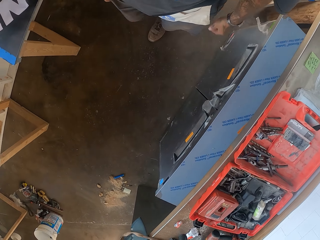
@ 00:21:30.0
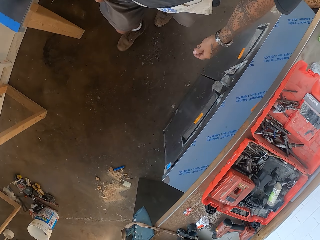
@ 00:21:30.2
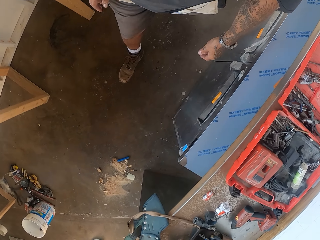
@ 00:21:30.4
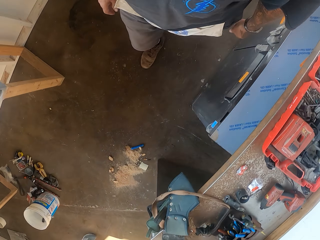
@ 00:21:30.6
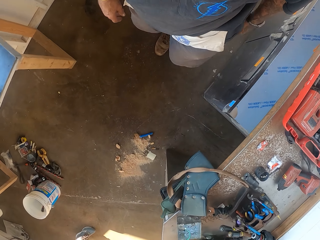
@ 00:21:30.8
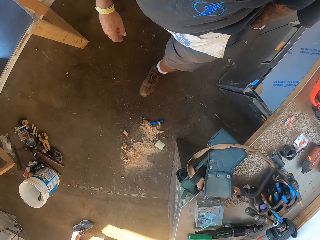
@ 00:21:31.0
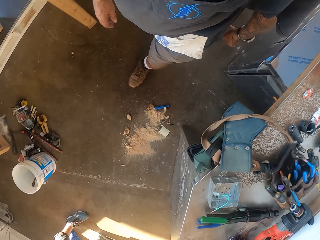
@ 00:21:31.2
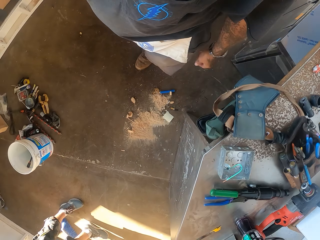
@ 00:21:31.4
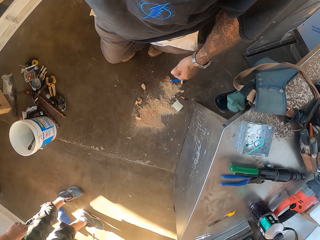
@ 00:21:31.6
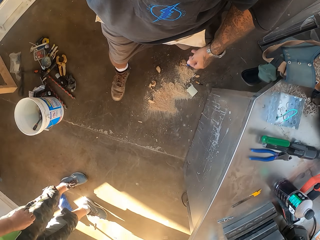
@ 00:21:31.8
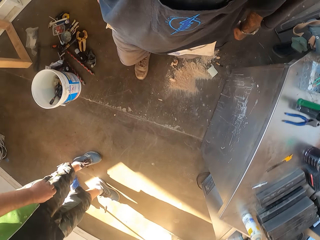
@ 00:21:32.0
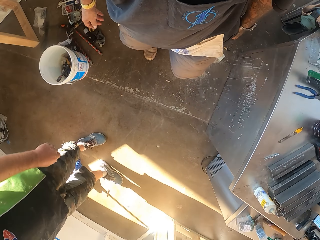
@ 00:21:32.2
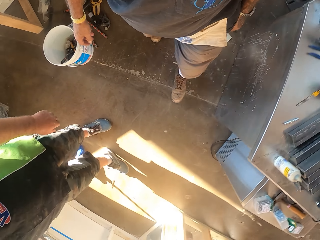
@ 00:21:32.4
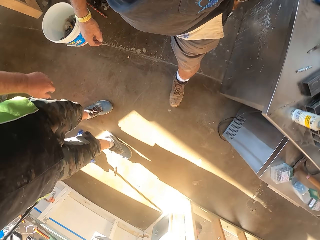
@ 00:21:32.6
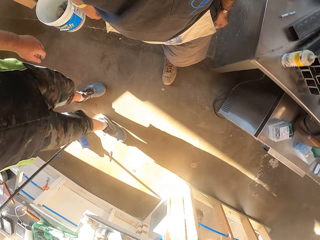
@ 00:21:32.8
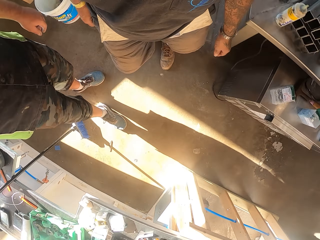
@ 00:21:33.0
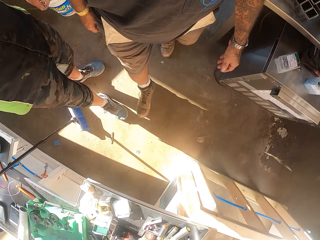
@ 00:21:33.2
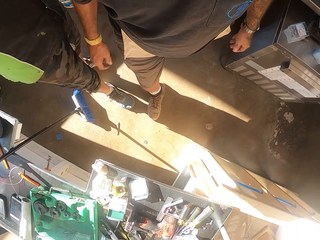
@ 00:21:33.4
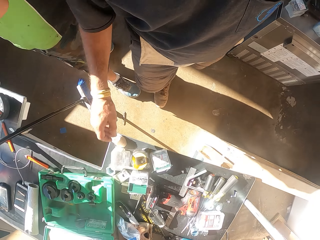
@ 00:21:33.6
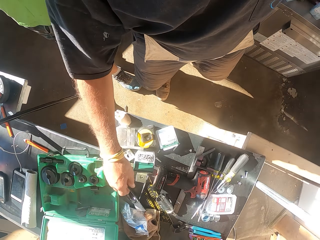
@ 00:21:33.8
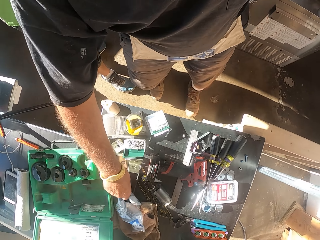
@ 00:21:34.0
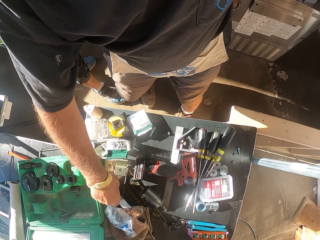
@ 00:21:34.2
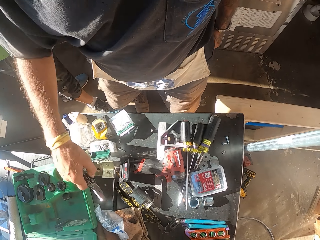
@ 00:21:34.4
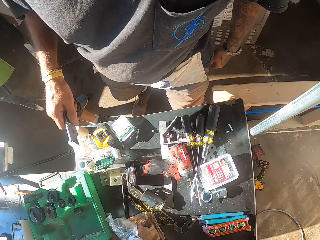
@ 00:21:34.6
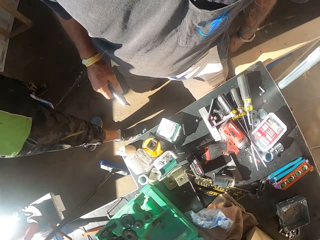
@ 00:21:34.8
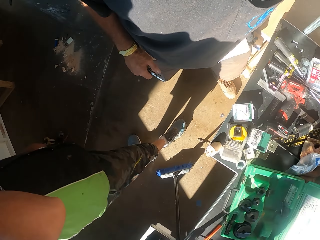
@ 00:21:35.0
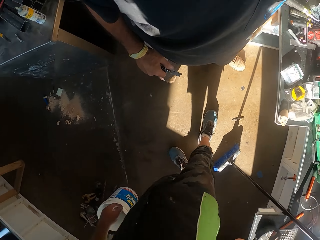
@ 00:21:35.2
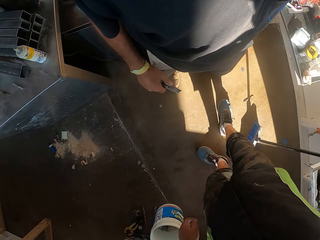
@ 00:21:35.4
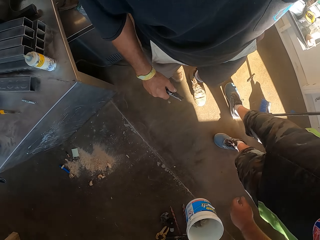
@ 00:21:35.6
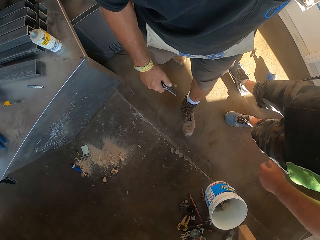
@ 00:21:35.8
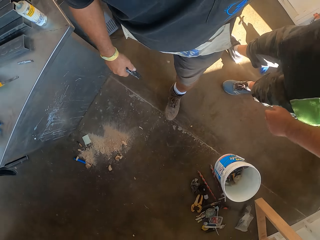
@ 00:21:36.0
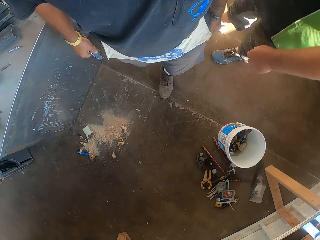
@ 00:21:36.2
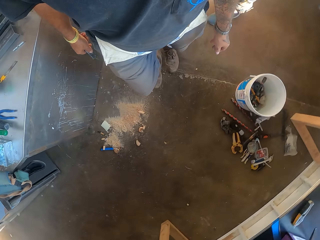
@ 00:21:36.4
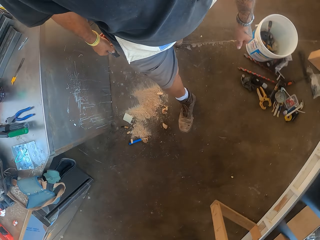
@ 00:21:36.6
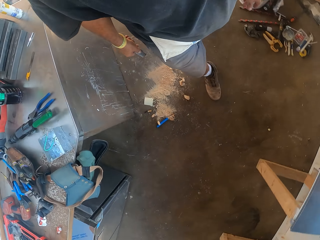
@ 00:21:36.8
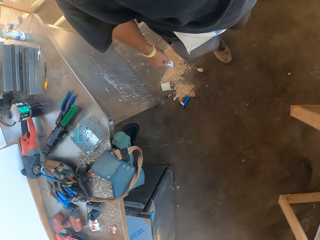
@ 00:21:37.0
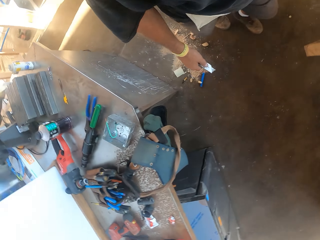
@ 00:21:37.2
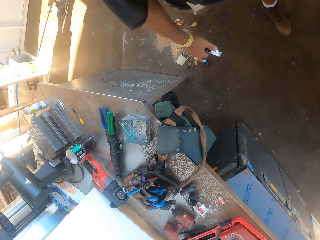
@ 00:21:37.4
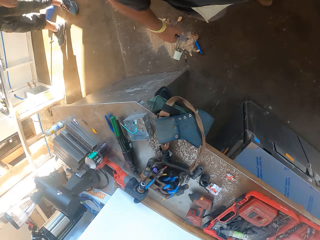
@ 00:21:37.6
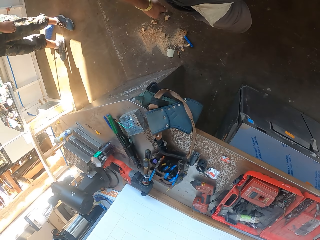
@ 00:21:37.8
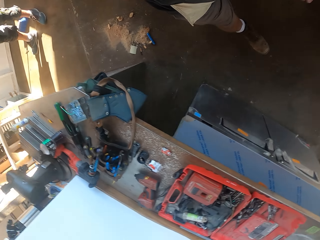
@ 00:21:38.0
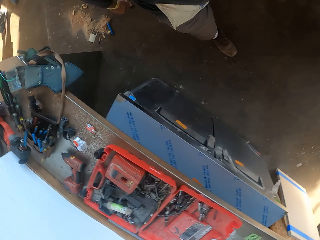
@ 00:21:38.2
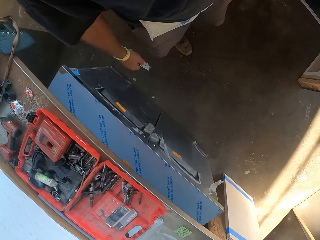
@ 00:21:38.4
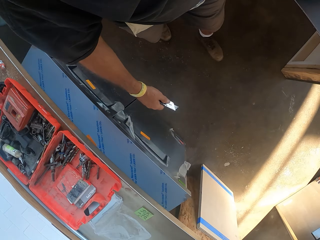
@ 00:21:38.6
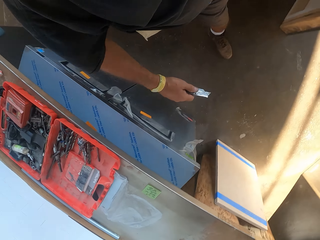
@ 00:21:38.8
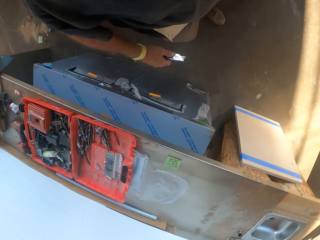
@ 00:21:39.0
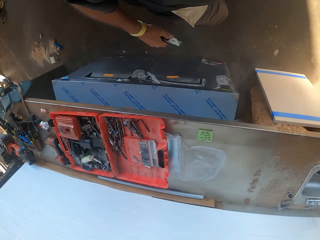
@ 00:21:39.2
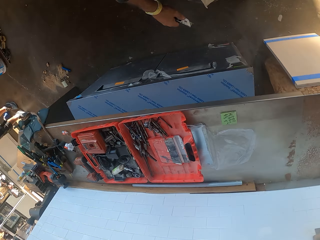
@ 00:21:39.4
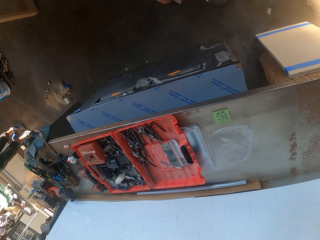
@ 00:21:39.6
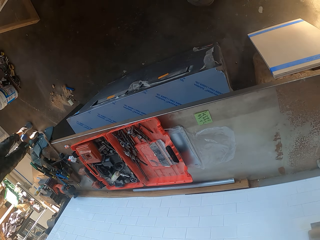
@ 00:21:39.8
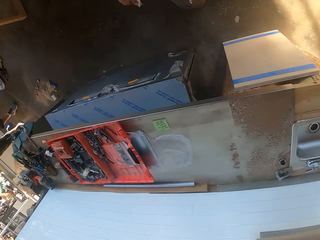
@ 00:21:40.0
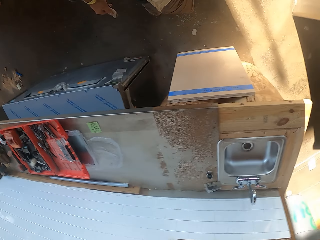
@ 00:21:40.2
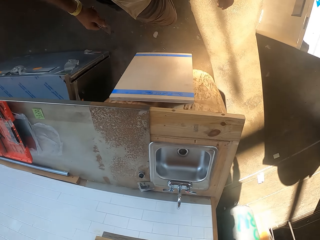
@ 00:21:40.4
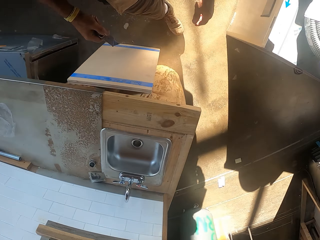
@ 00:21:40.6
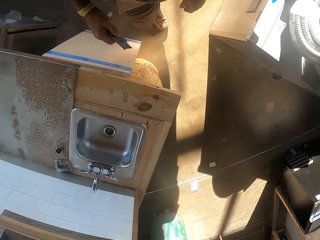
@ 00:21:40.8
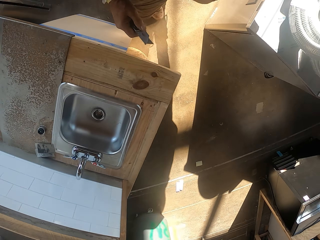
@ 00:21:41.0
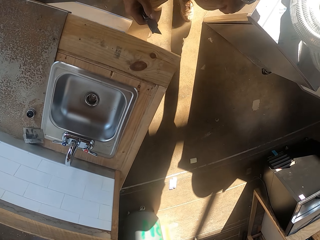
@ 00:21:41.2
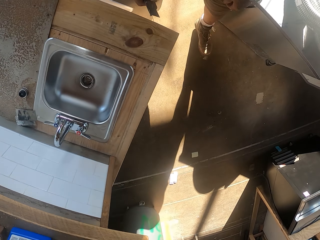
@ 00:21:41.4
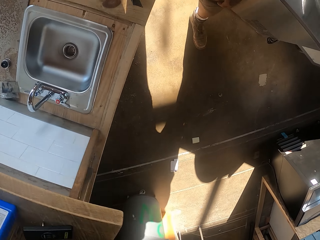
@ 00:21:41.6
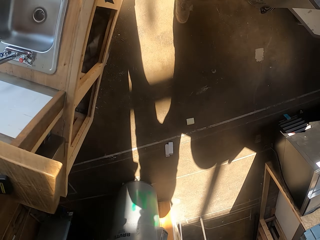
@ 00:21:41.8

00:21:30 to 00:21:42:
The camera wearer picks up a utility knife from the counter. They walk in the workshop.

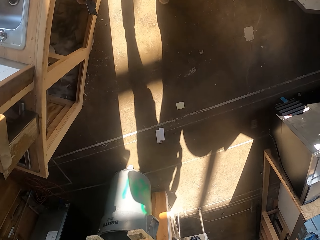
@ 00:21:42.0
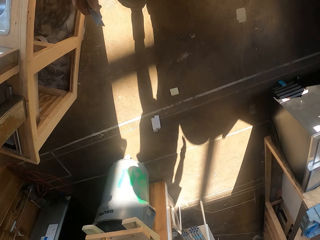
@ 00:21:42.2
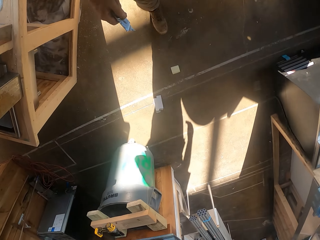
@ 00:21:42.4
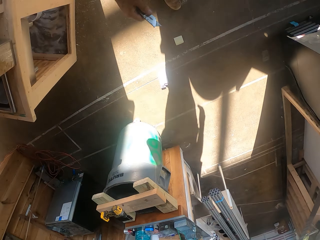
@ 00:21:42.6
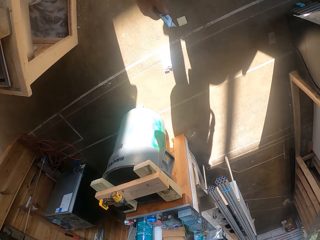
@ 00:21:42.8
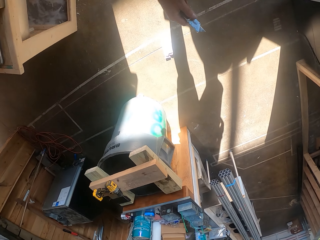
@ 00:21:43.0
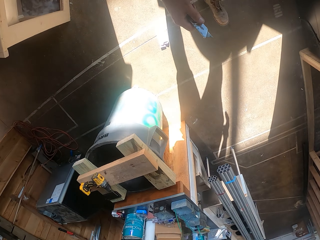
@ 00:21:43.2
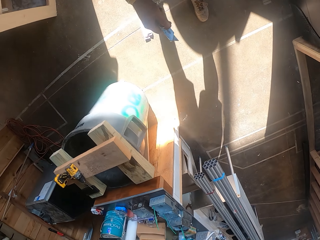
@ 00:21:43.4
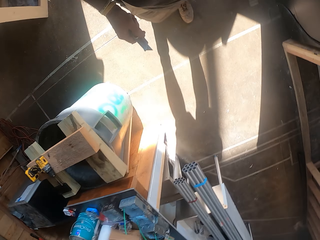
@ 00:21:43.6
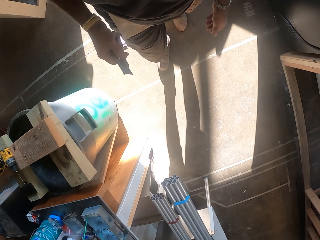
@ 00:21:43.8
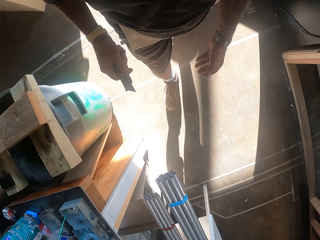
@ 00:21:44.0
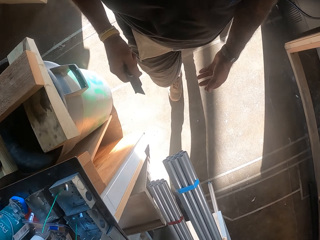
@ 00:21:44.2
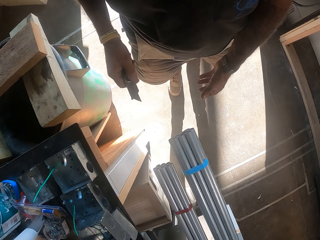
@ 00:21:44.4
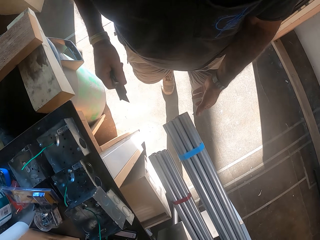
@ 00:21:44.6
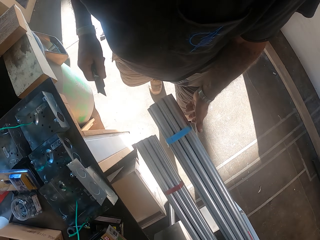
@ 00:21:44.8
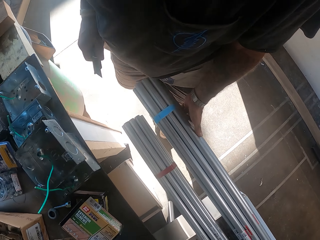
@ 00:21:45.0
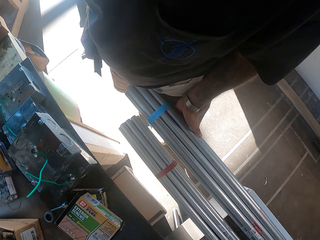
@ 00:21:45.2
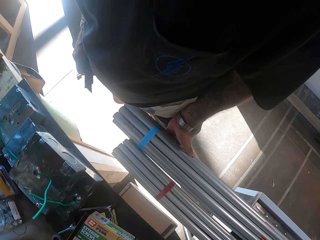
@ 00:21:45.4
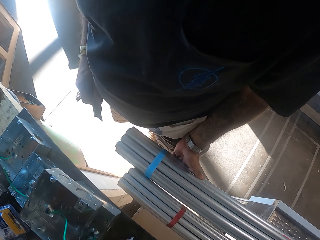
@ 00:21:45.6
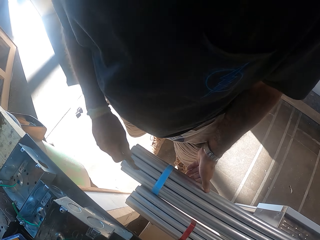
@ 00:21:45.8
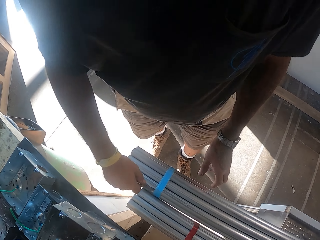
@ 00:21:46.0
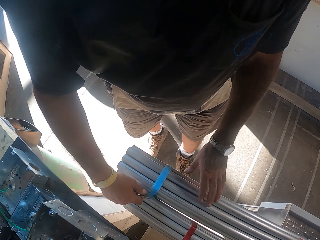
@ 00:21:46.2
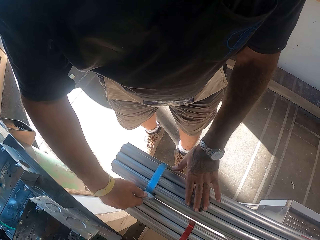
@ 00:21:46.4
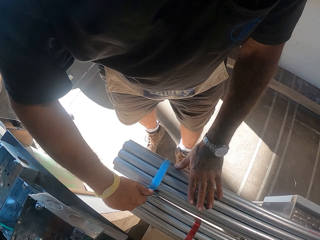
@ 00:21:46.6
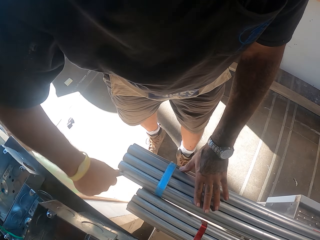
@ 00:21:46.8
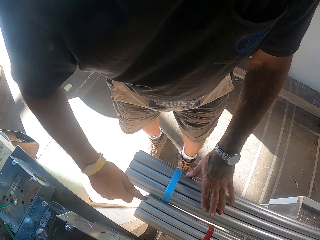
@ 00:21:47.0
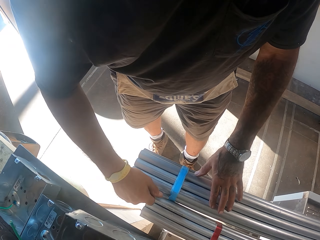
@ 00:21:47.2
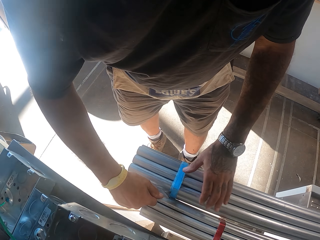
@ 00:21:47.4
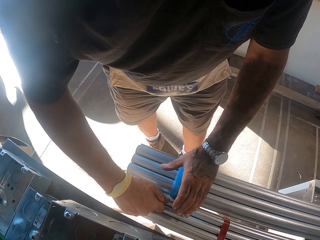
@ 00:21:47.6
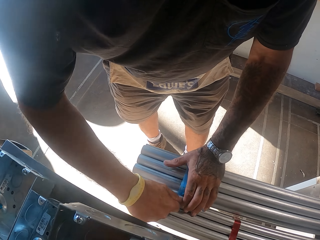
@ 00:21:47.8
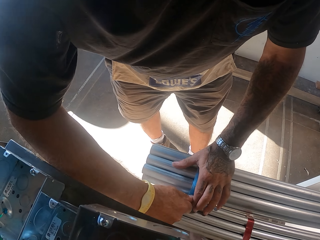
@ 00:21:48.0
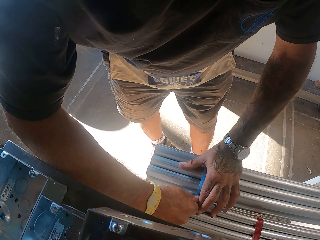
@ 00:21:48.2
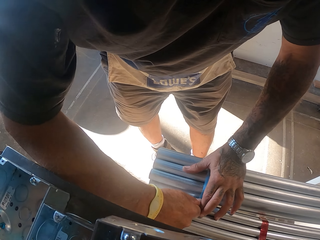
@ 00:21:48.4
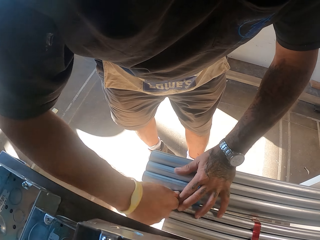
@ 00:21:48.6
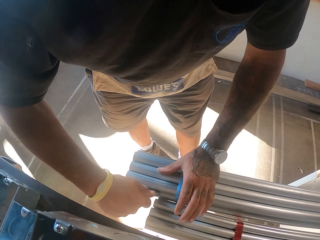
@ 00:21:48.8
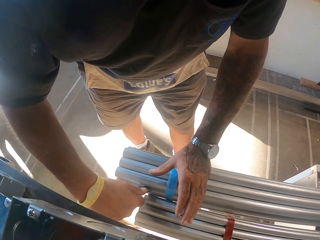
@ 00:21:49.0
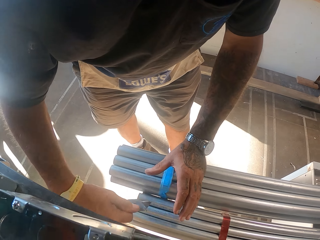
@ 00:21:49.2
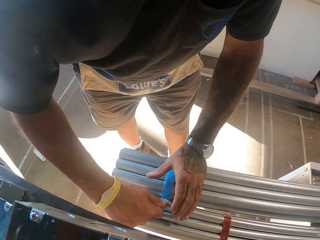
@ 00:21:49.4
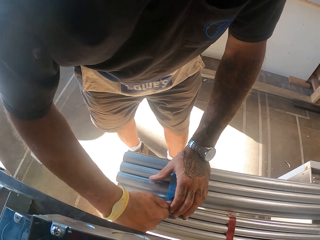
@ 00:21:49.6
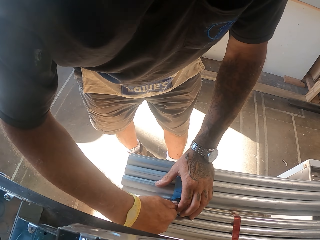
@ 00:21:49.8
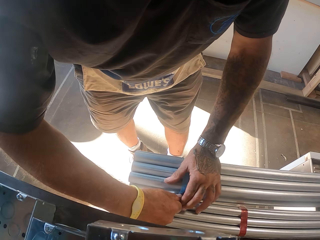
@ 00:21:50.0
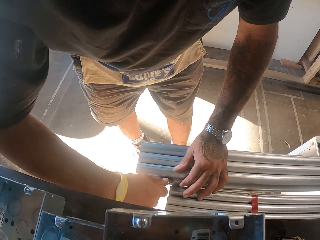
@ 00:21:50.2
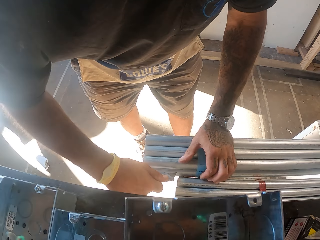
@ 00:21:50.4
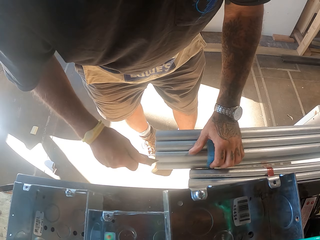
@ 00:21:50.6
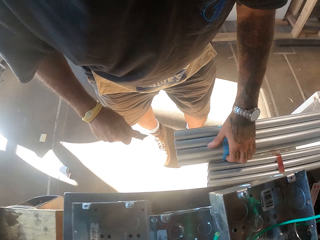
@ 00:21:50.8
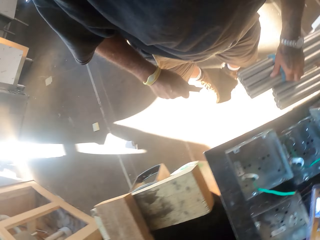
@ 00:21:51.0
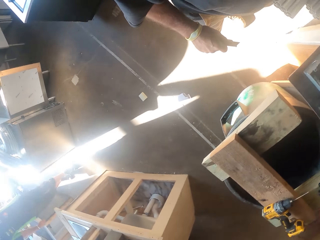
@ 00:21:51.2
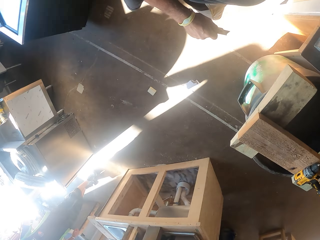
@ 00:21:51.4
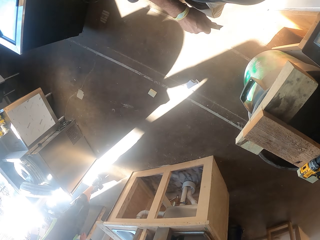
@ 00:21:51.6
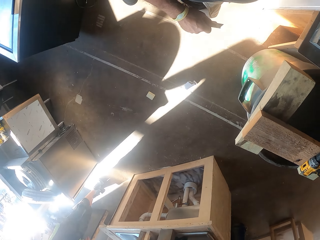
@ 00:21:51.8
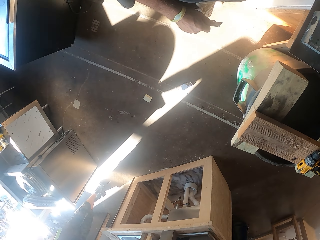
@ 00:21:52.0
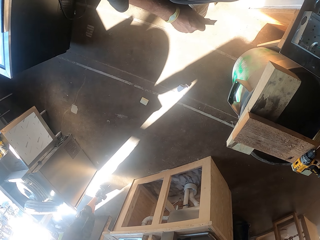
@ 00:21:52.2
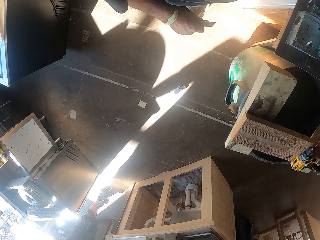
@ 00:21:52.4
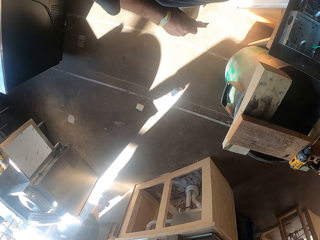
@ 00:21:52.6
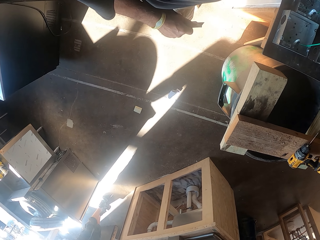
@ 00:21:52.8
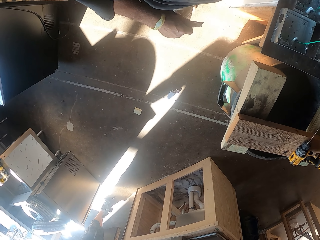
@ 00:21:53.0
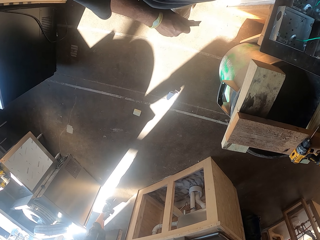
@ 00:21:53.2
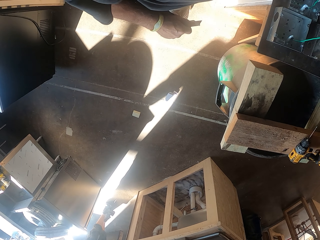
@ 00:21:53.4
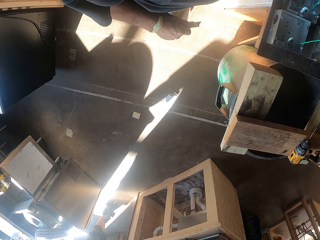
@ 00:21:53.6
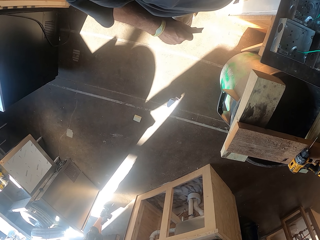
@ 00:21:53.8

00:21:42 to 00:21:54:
The camera wearer adjusts the metal poles. They cut the rope on the metal poles.
